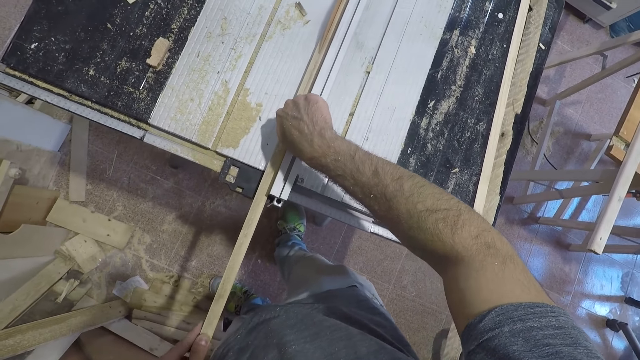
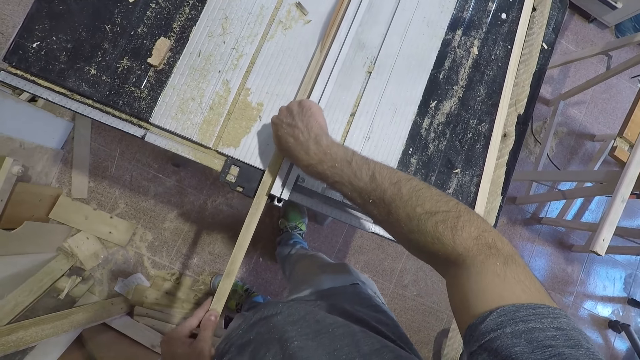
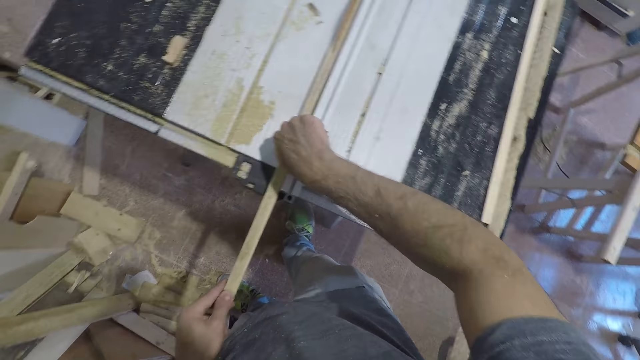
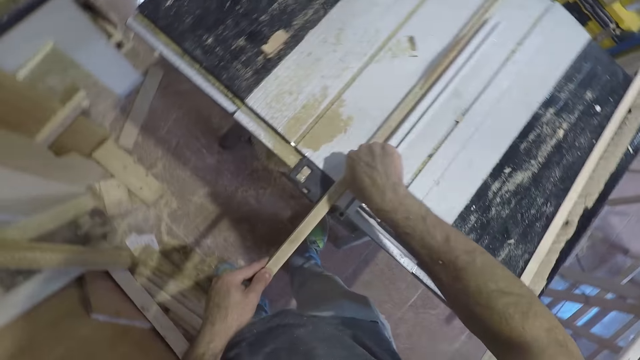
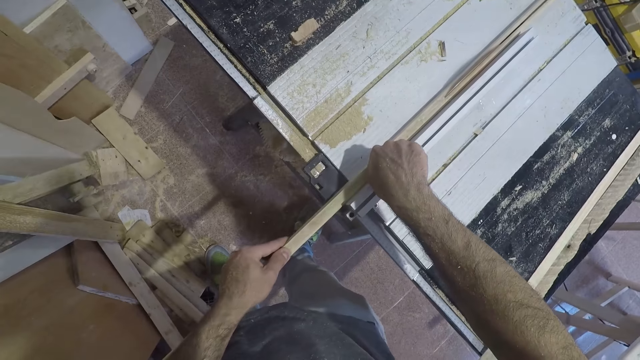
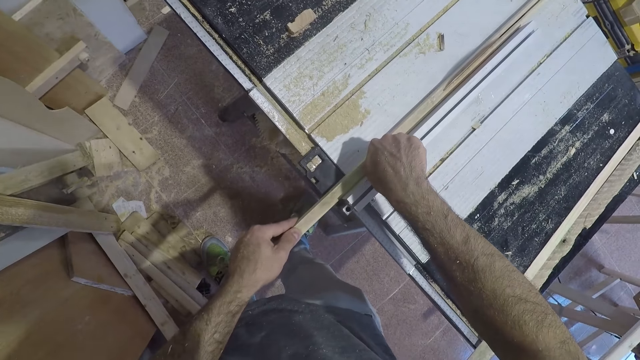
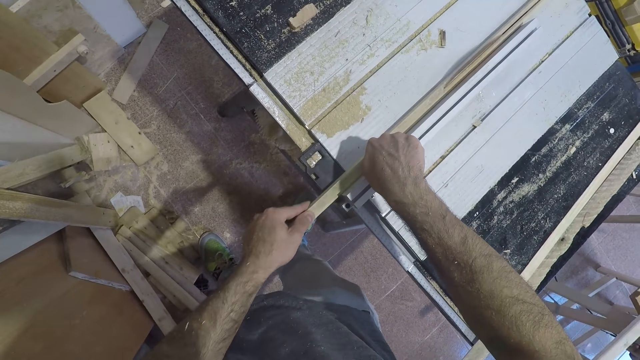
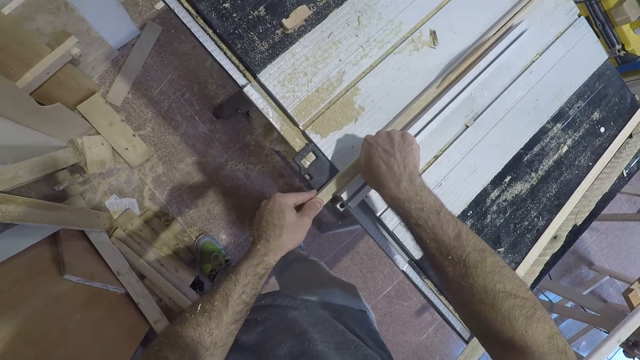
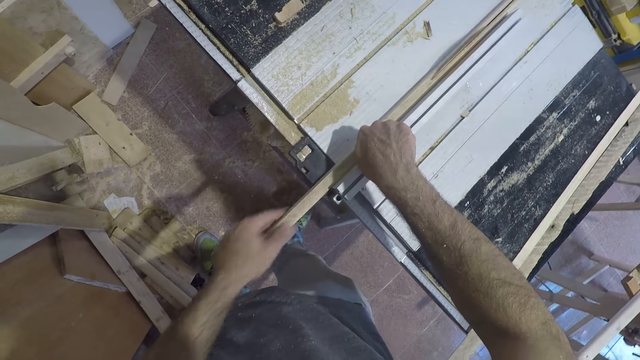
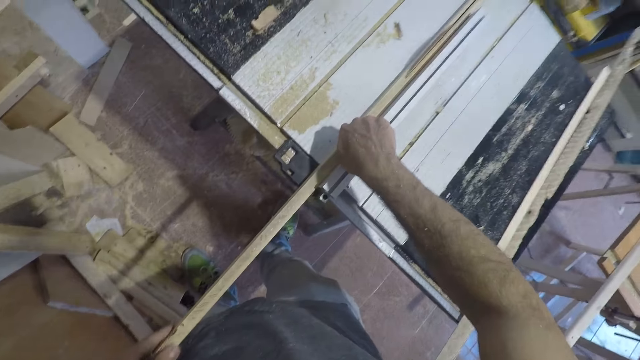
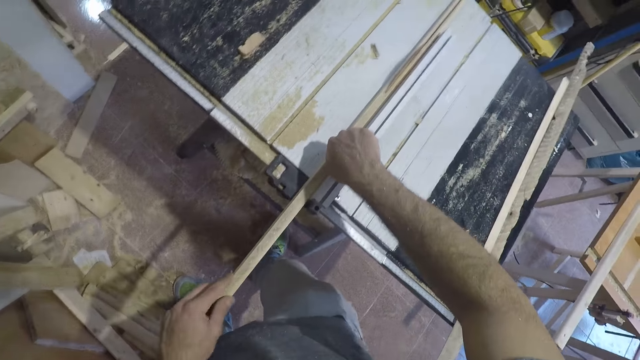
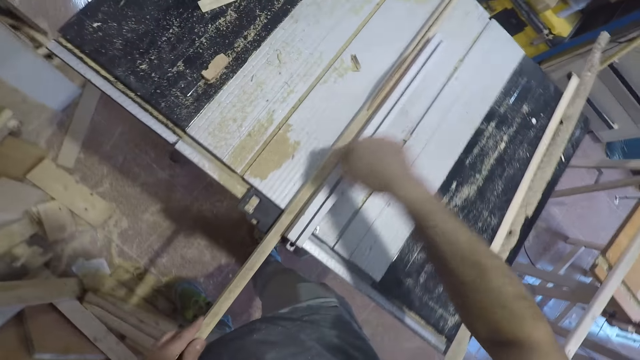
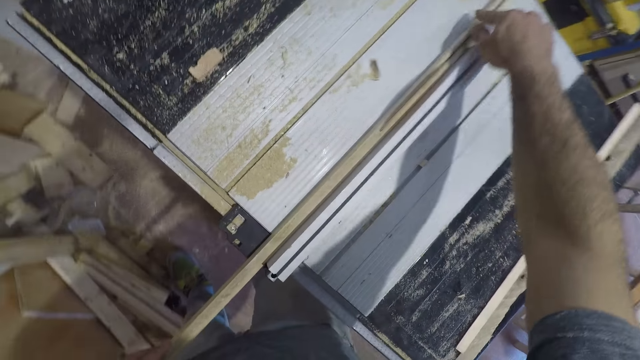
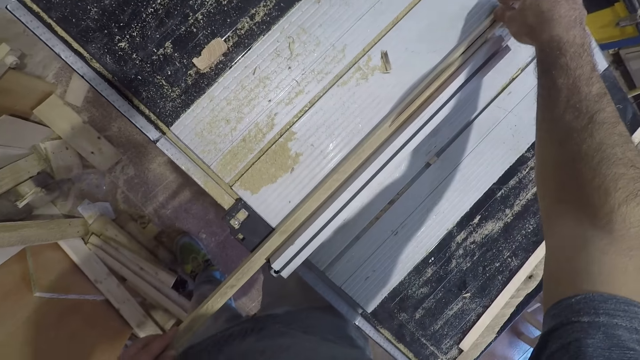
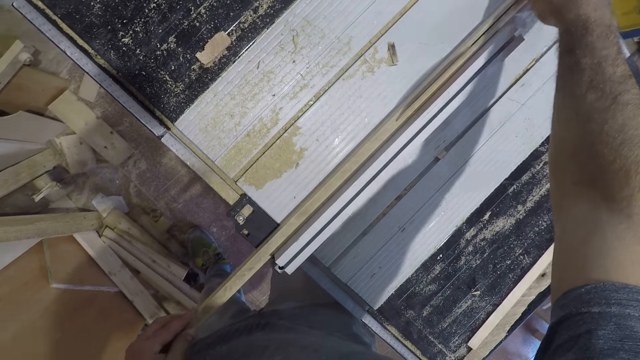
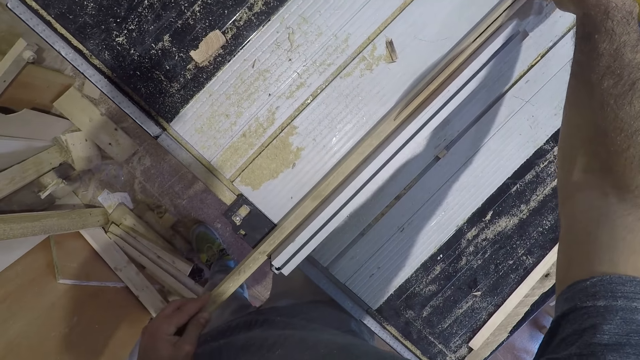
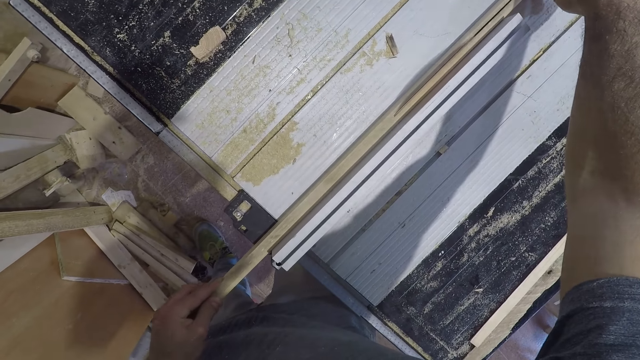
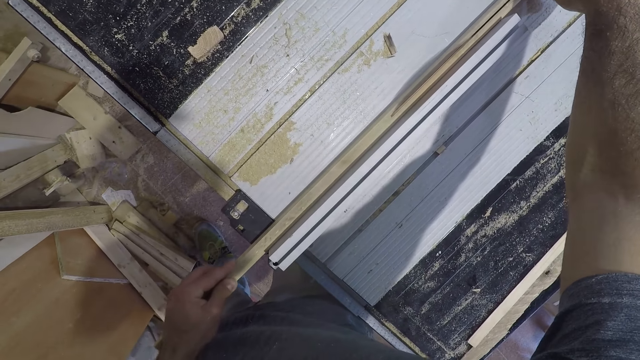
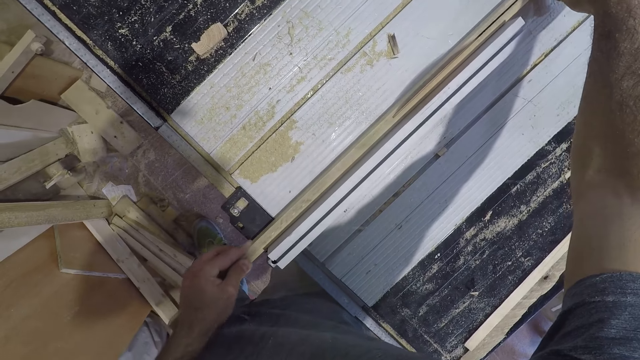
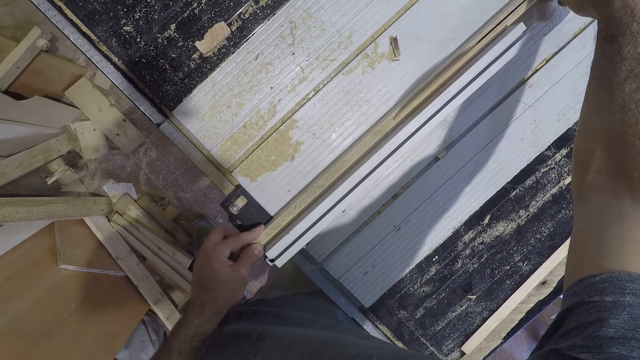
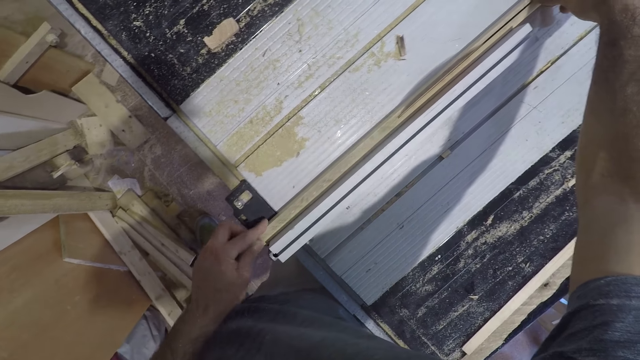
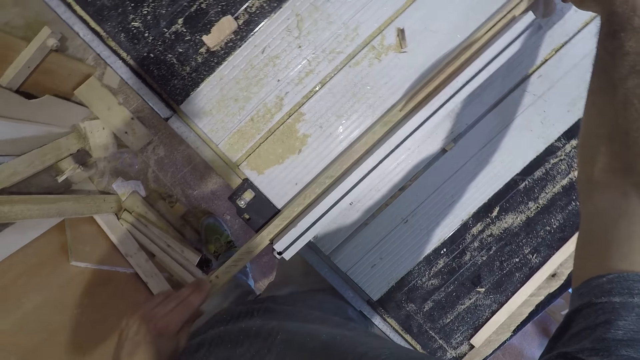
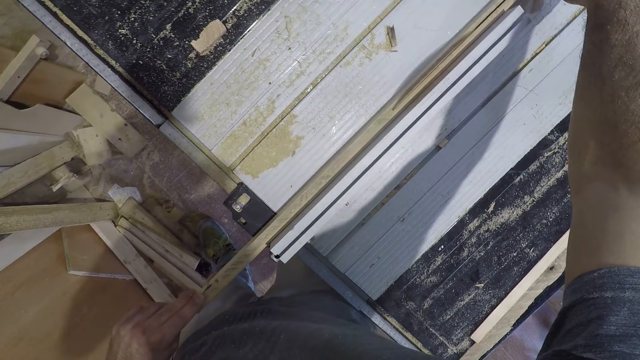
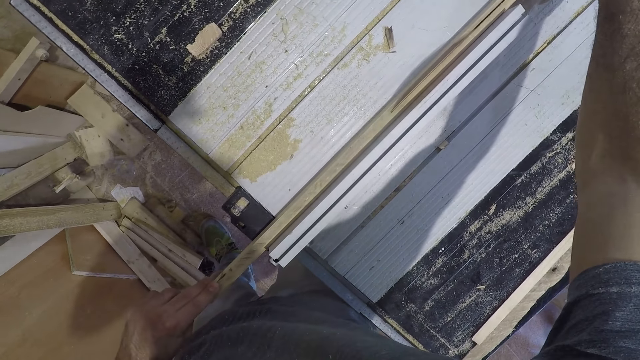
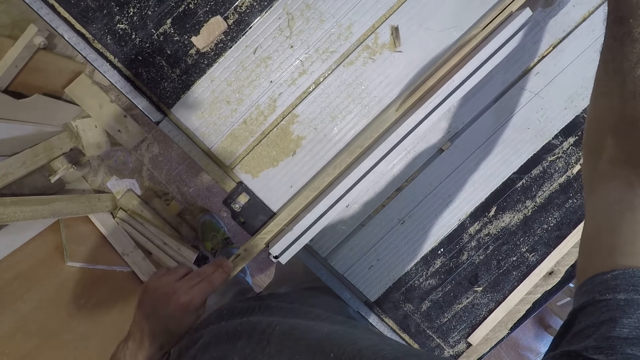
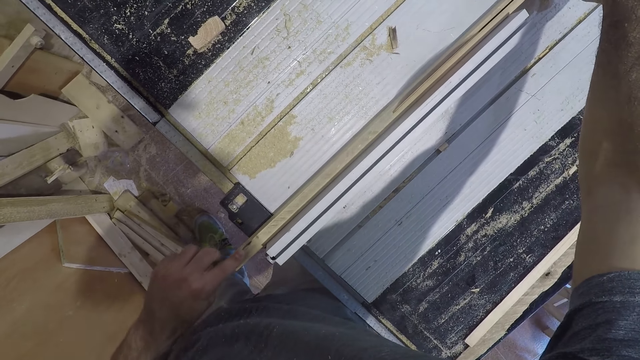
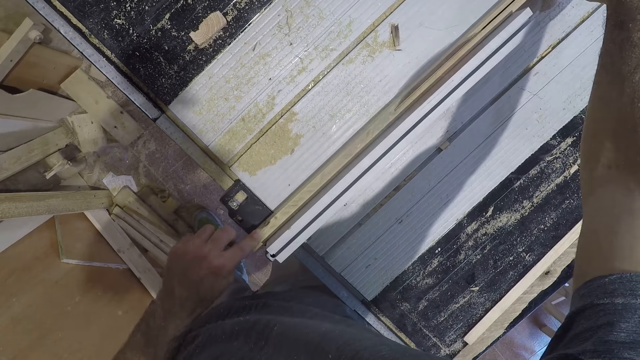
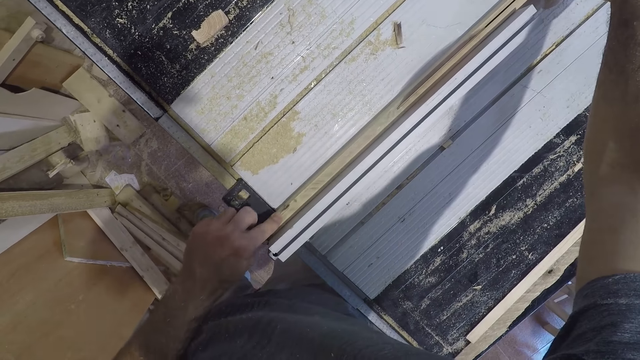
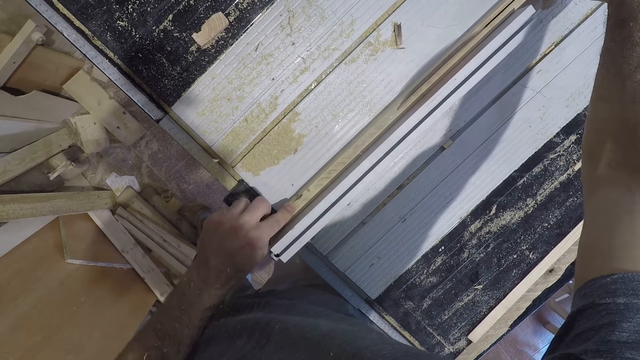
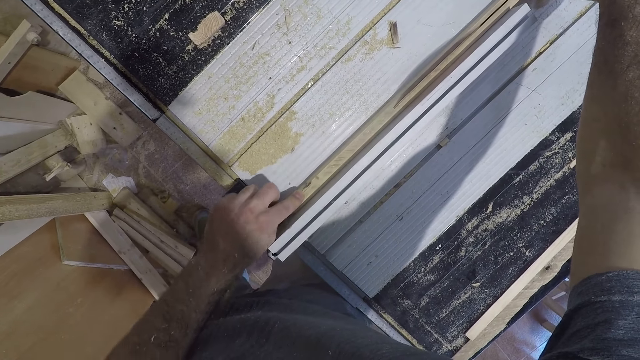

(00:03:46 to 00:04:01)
The camera wearer cuts the wood with the electric table saw wood cutter. He moves his right hand backwards. He cuts the wood with the electric table saw wood cutter. He moves his left hand backwards. He cuts the wood with the electric table saw wood cutter. He moves his left hand forward. He moves his right hand forward. He cuts the wood with the electric table saw wood cutter. He moves his left hand backwards. He cuts the wood with the electric table saw wood cutter.

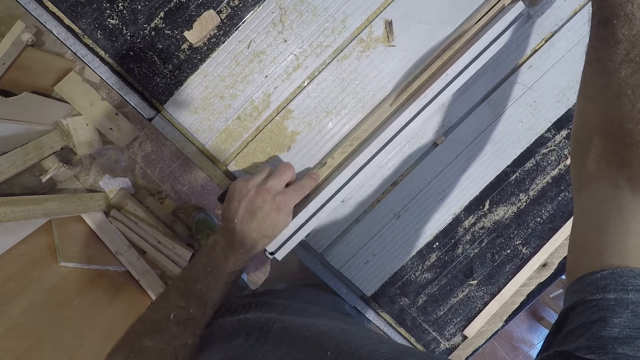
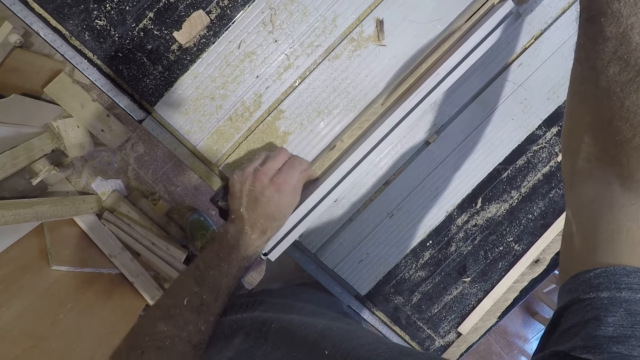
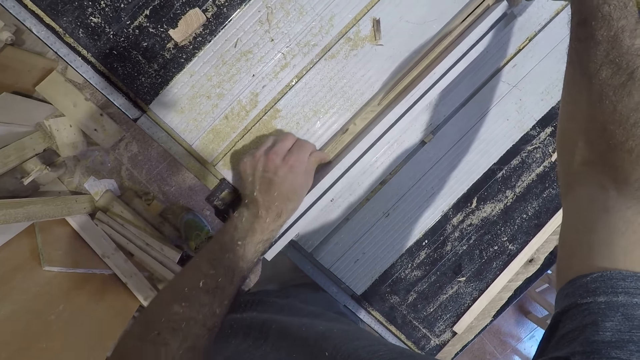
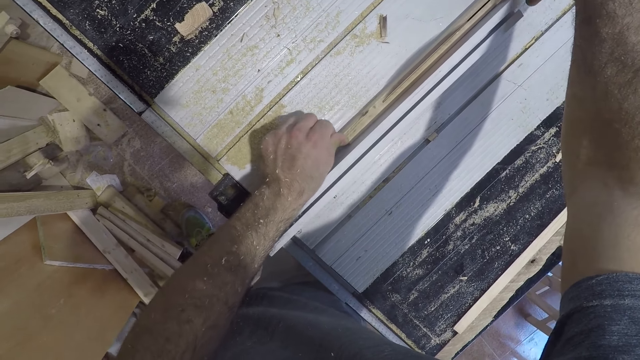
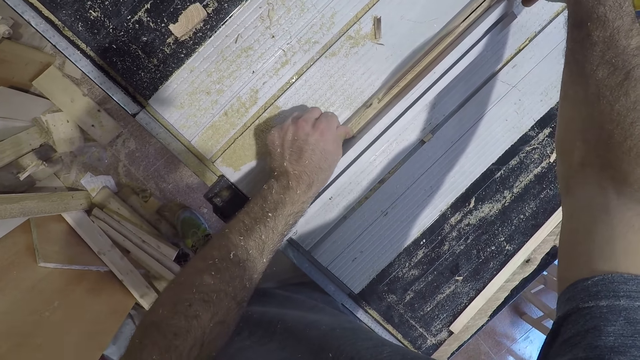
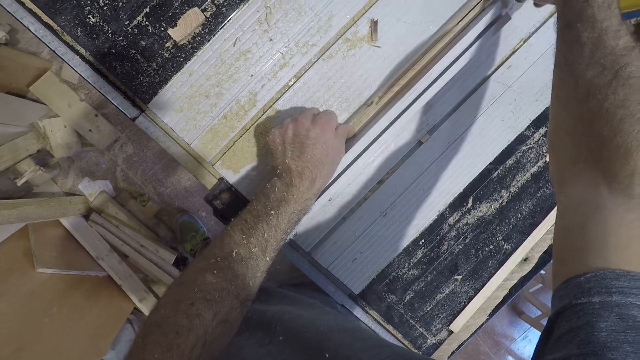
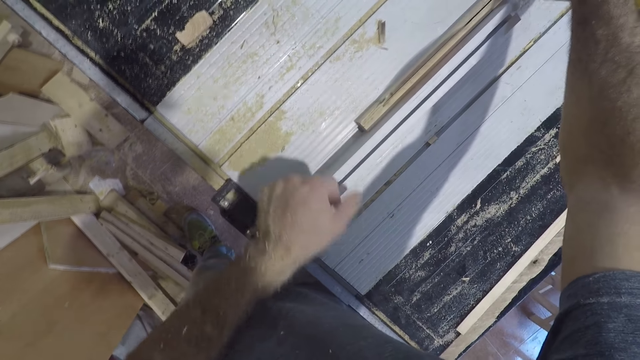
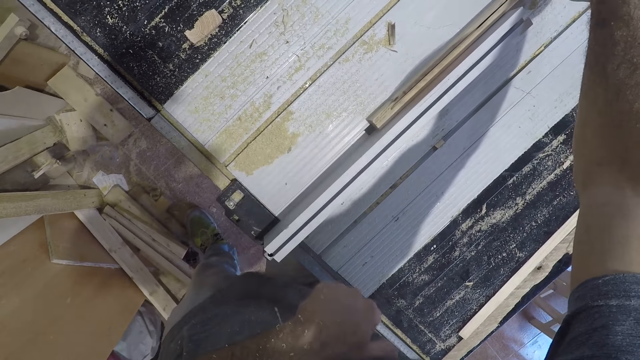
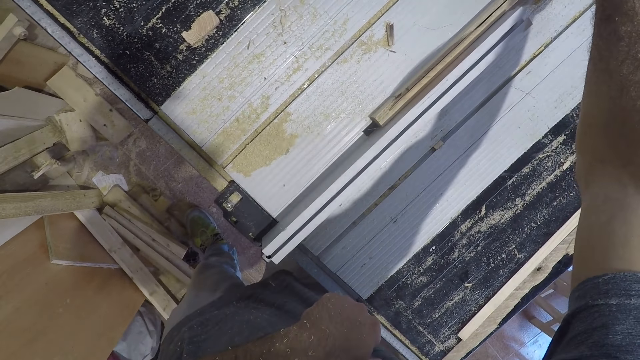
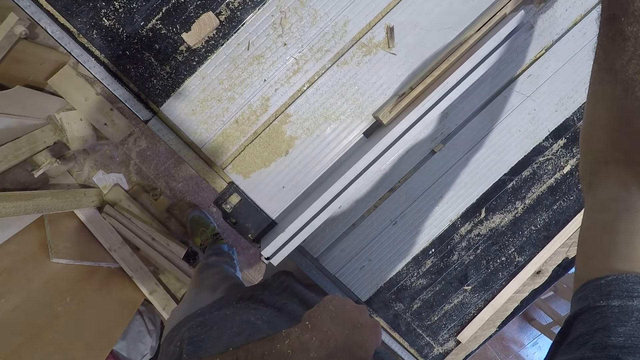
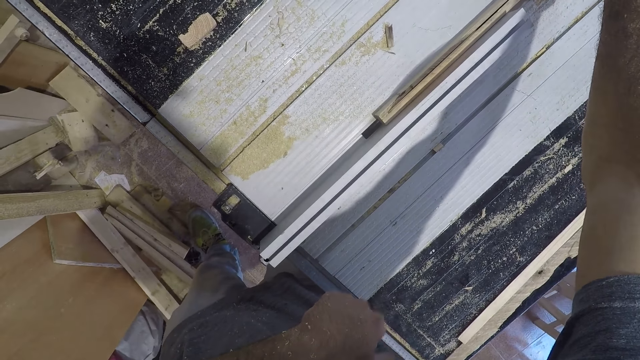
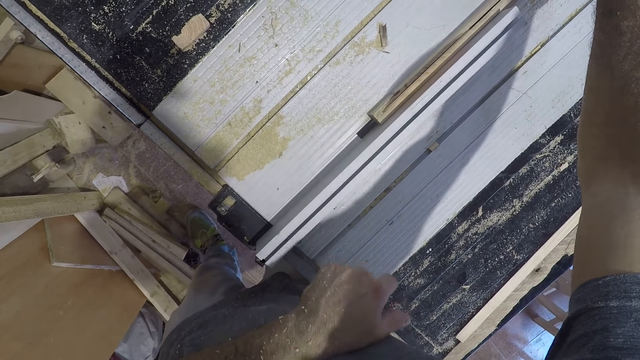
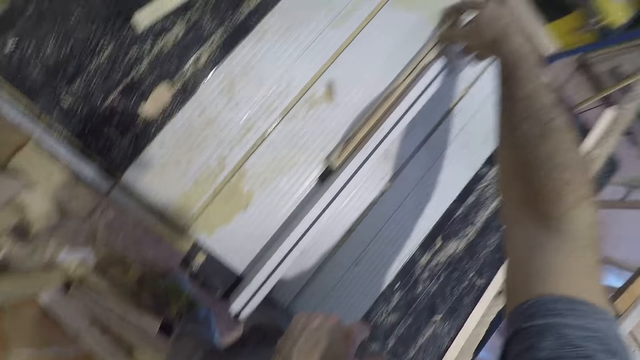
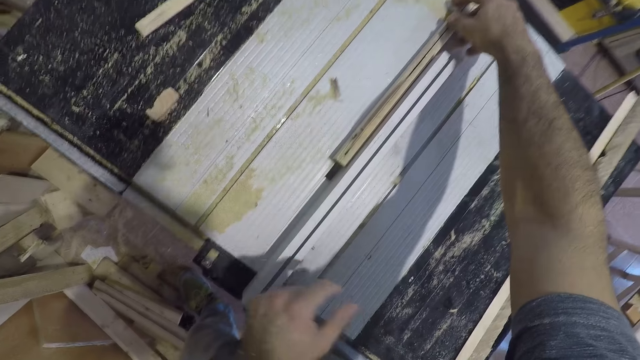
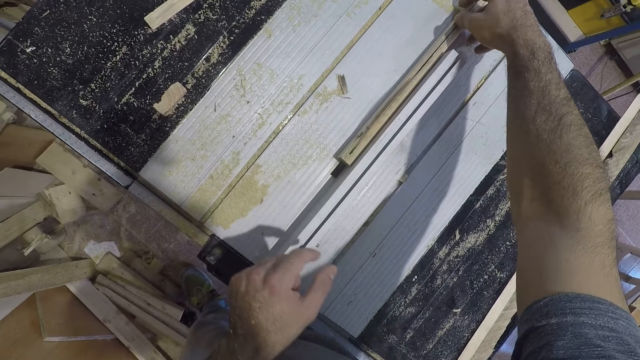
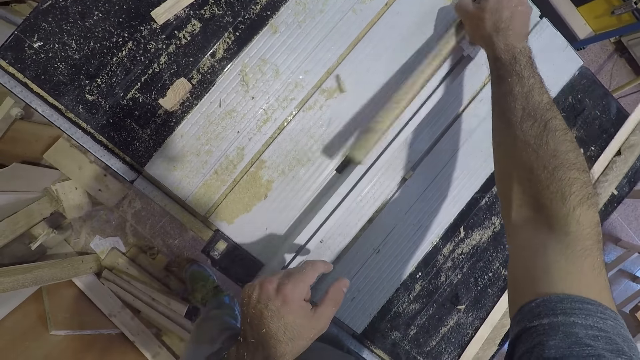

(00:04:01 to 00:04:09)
The camera wearer removes his left hand. He cuts the wood with the electric table saw wood cutter. He removes the wood from the wood cutter.
